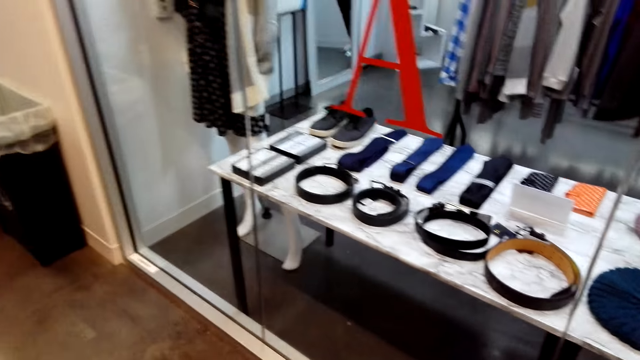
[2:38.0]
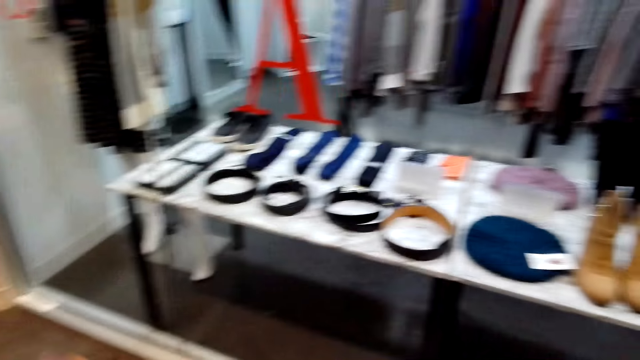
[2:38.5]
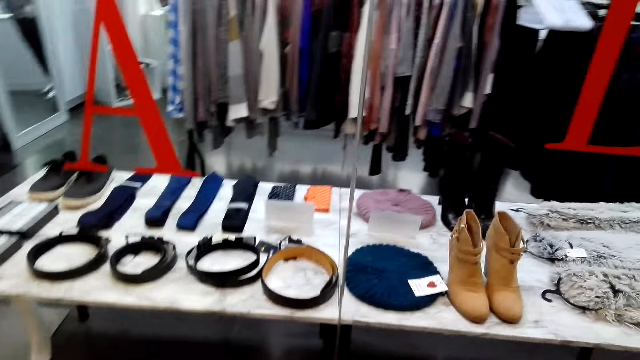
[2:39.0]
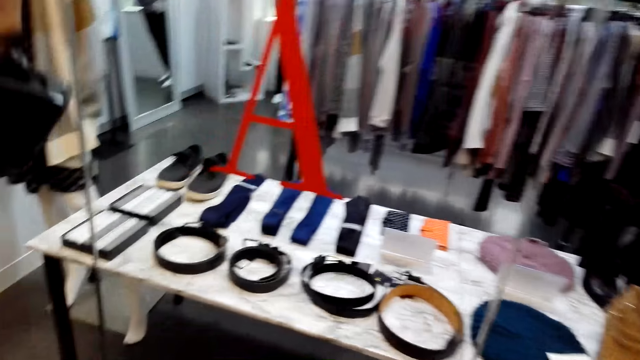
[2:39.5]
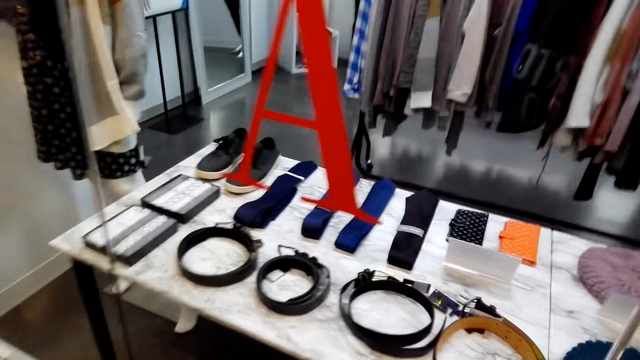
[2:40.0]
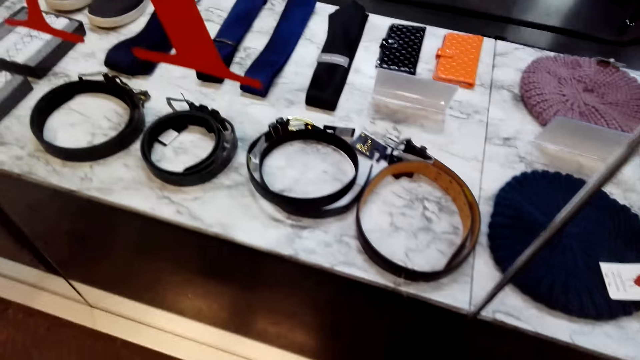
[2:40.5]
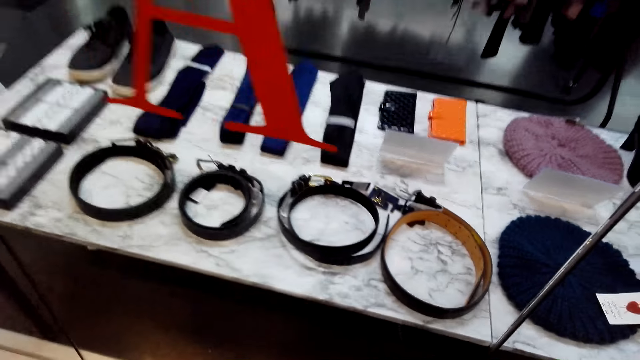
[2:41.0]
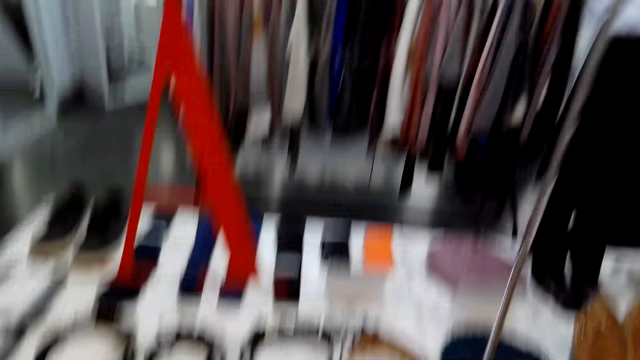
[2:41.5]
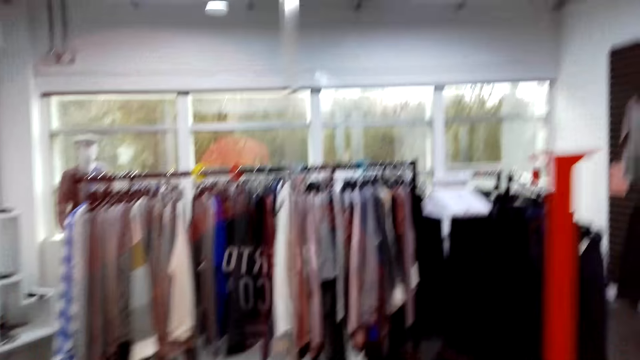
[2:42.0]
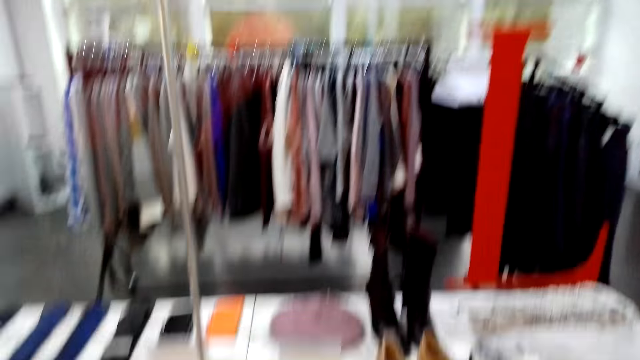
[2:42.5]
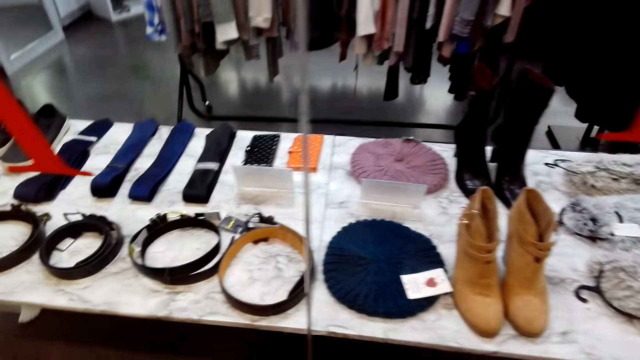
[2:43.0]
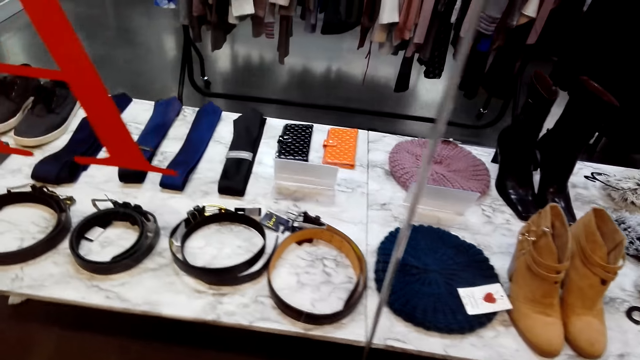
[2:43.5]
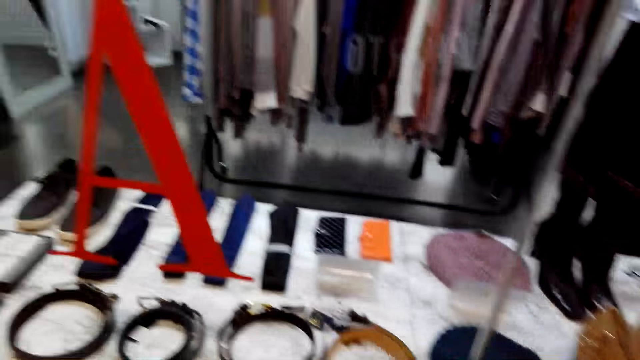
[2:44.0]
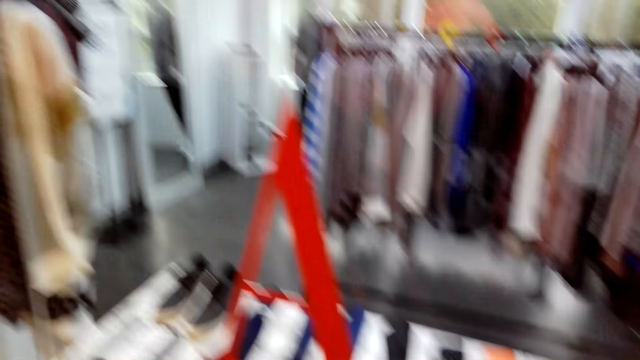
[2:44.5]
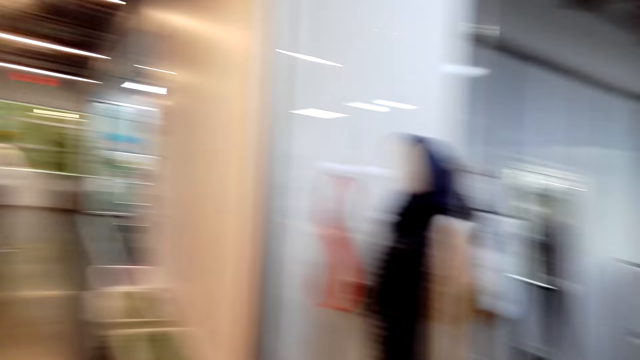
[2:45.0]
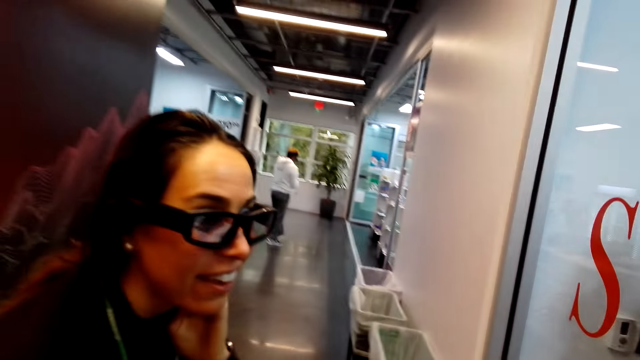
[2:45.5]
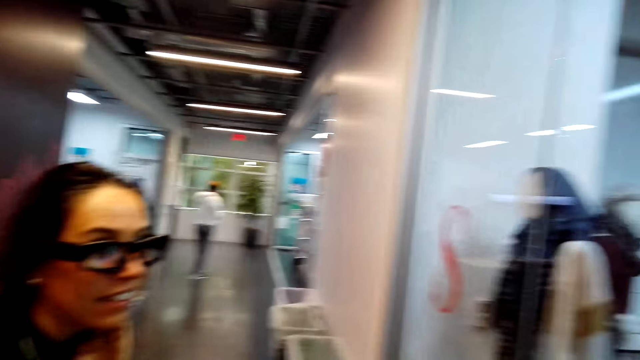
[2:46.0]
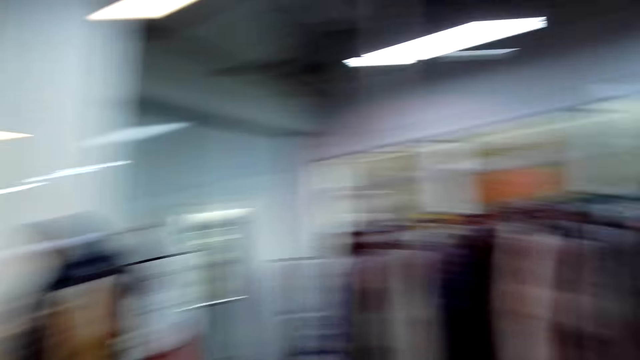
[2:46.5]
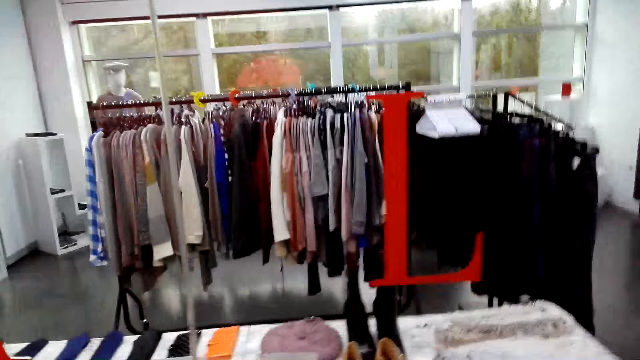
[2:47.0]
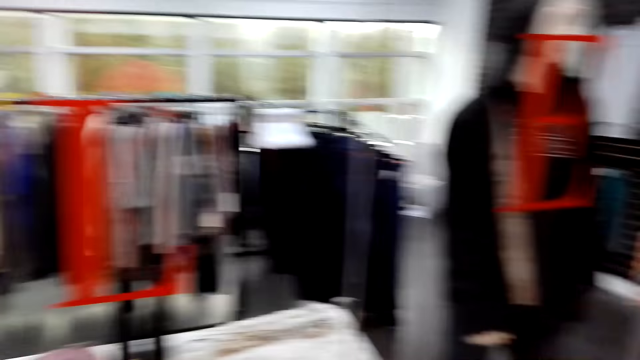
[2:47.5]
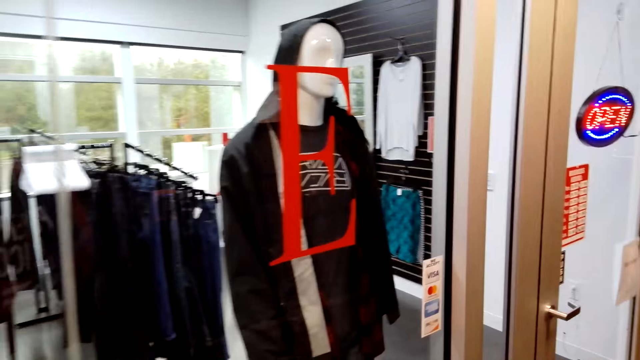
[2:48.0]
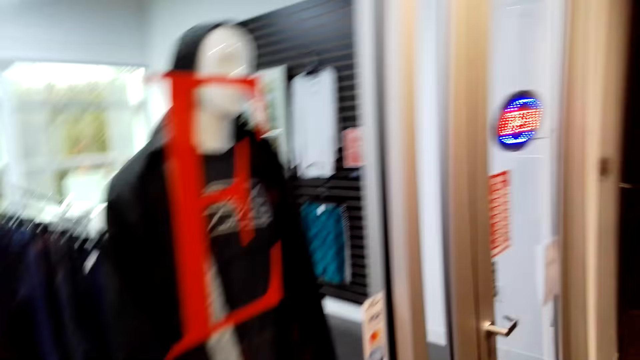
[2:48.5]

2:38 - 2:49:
The camera wearer looks at the display. They stand in the room. A lady stands in the room. The camera wearer looks at the lady. They look at the display.

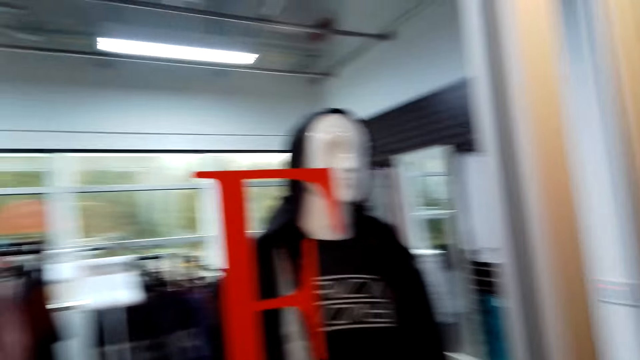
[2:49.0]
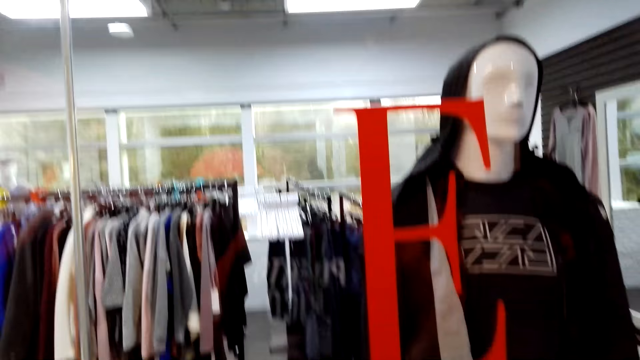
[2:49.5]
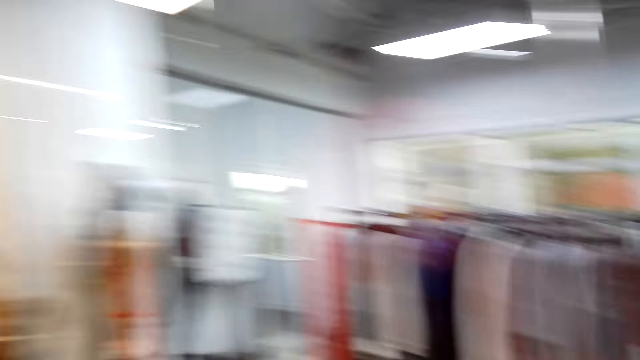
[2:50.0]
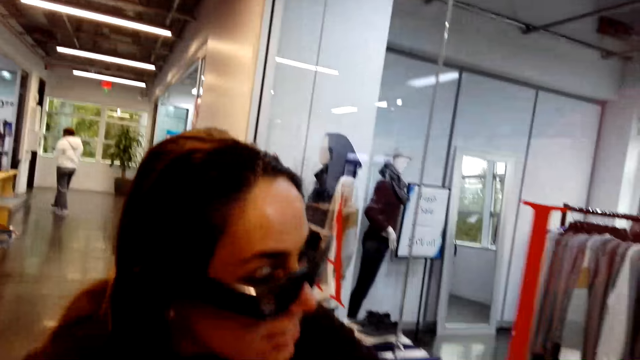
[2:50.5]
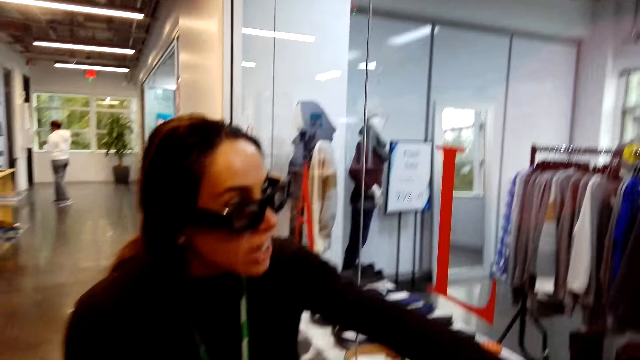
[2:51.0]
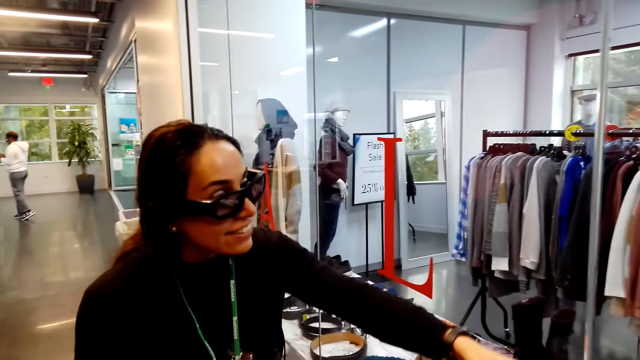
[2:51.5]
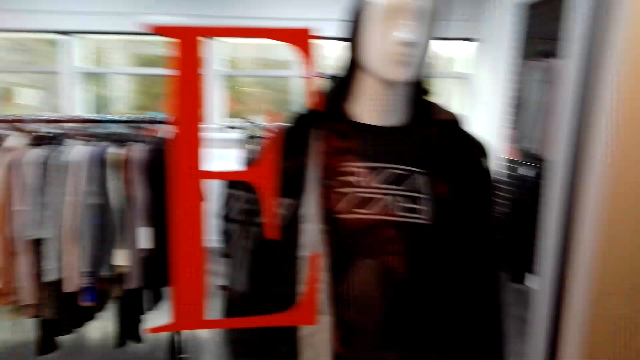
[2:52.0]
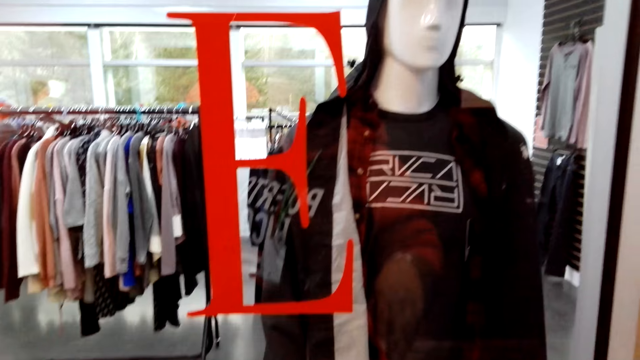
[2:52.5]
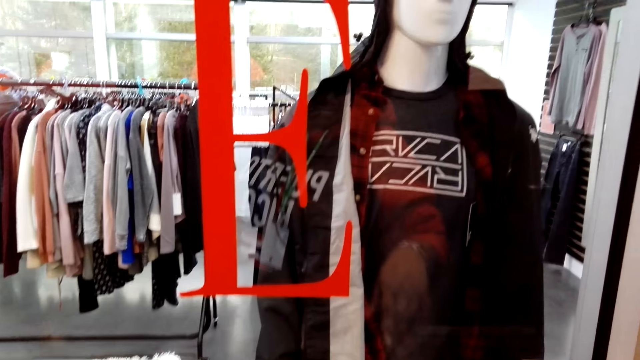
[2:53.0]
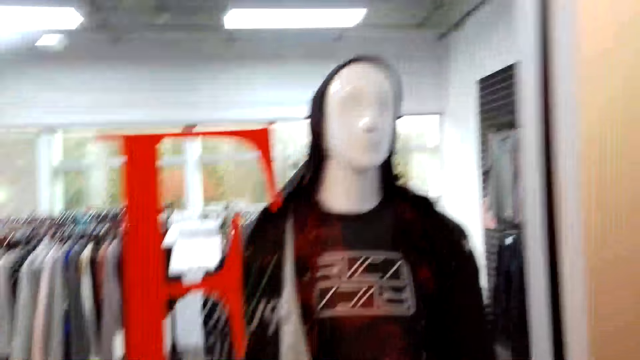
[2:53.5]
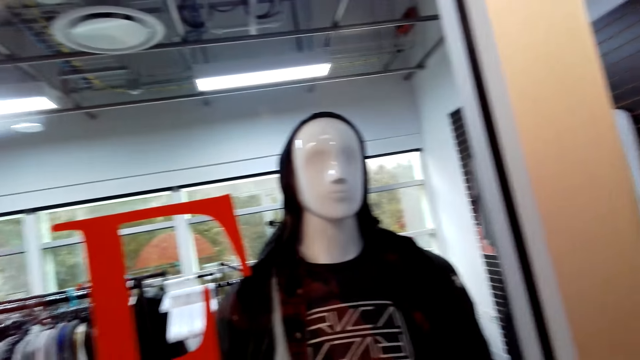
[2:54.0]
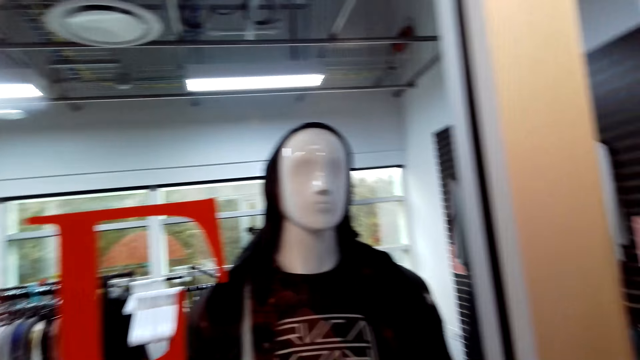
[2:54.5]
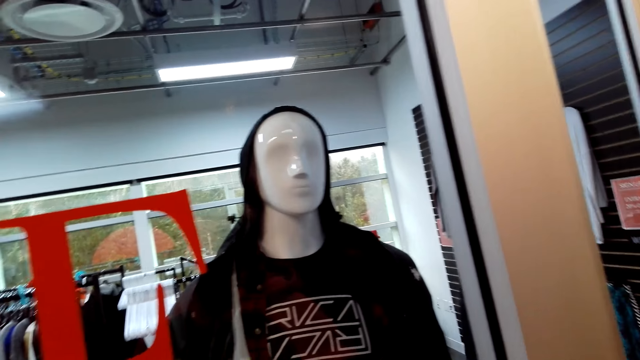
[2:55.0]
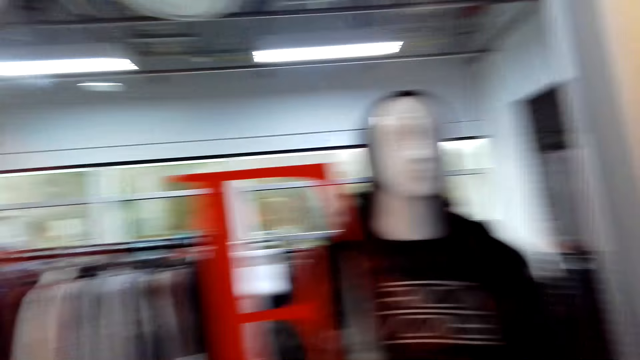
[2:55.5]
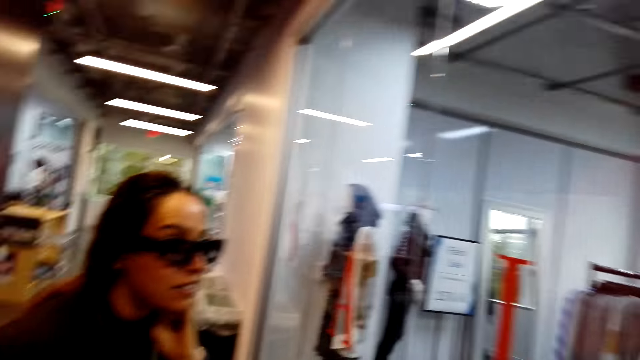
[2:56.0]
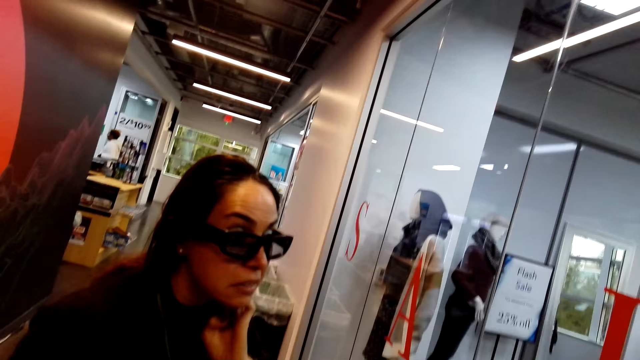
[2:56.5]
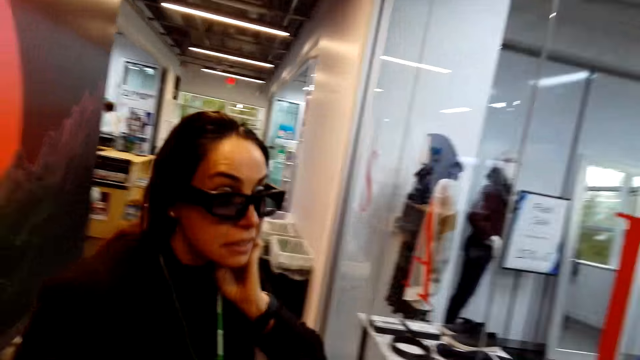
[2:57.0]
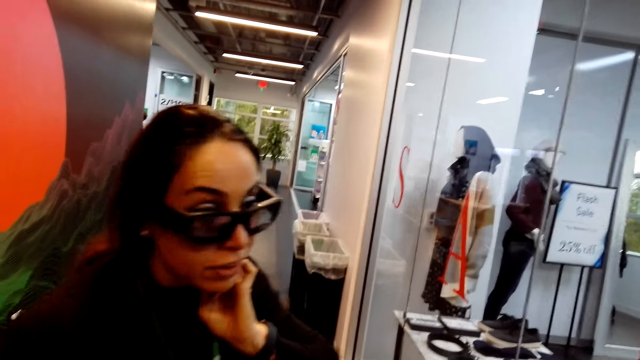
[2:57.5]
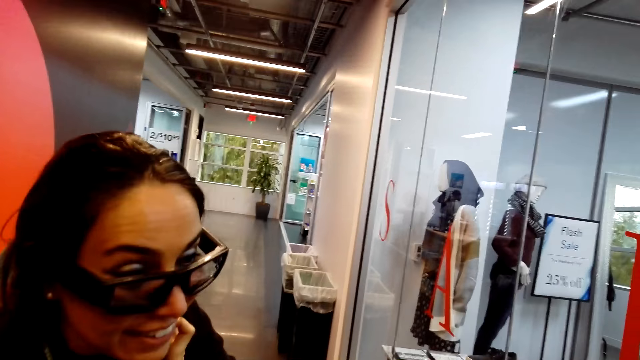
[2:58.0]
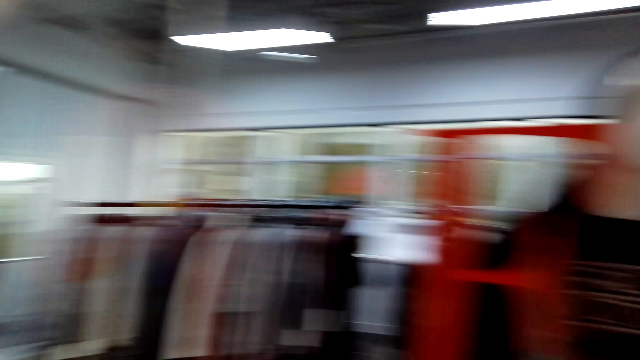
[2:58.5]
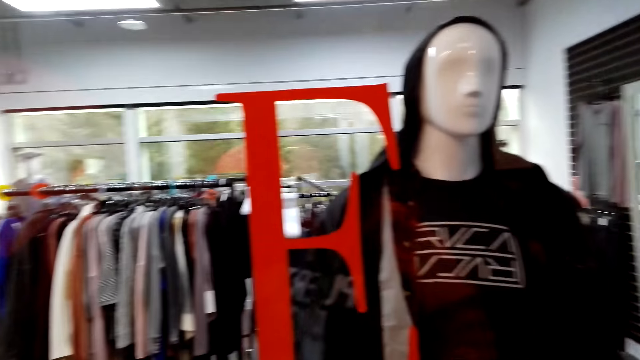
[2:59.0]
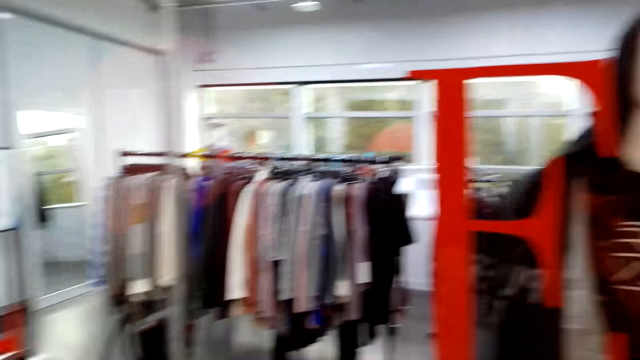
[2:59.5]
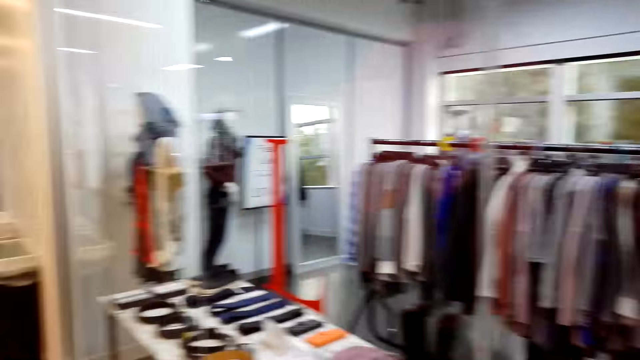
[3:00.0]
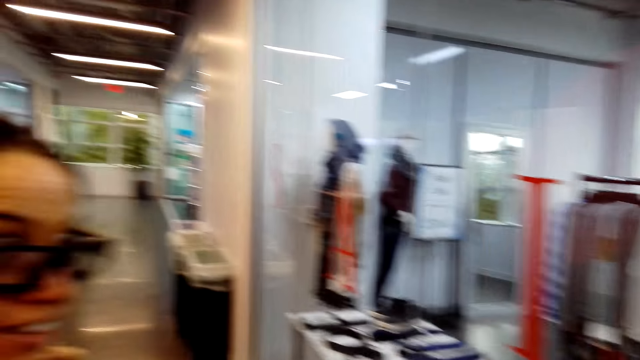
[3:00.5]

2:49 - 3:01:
The camera wearer stands in the room. A lady stands in the room. The camera wearer looks at the lady. The lady moves her left hand in the room and points at the display. The camera wearer looks at the display. They stand in the room. The lady stands in the room. The camera wearer looks at the lady. The lady scratches her face. The camera wearer looks at the display.
